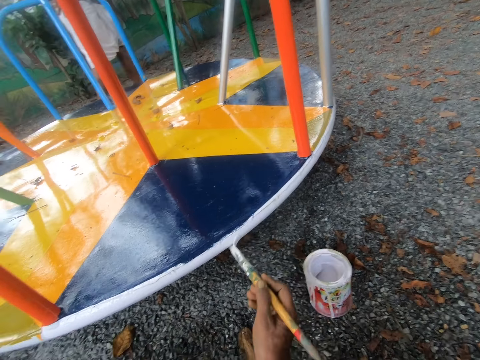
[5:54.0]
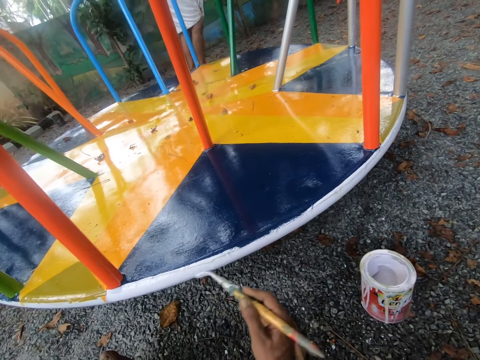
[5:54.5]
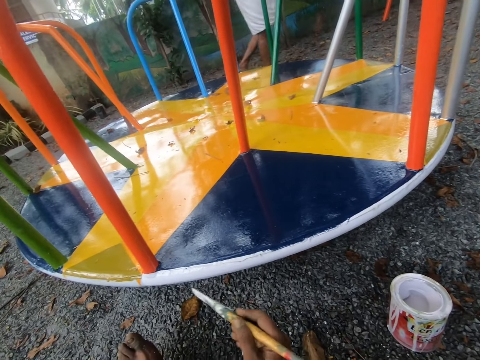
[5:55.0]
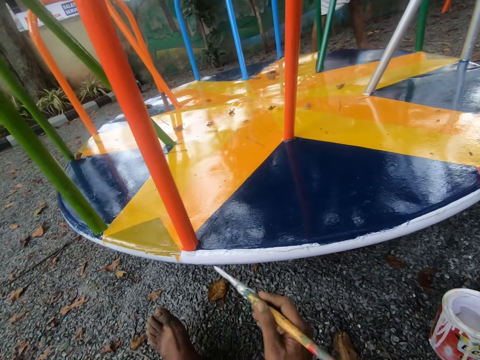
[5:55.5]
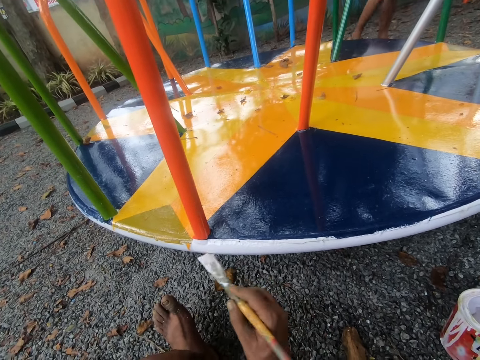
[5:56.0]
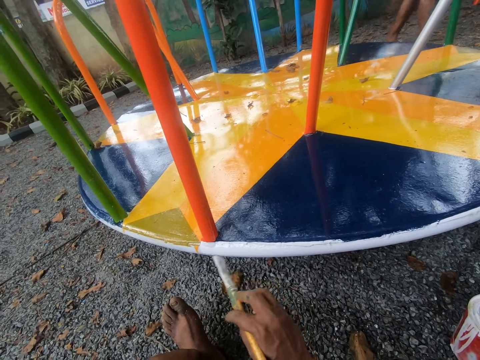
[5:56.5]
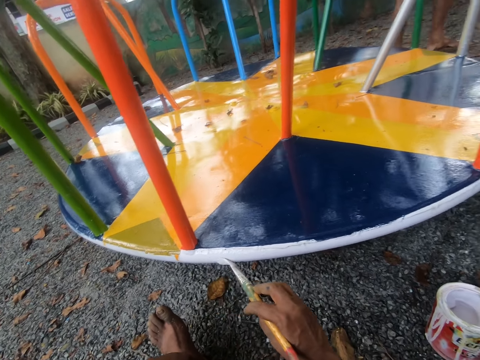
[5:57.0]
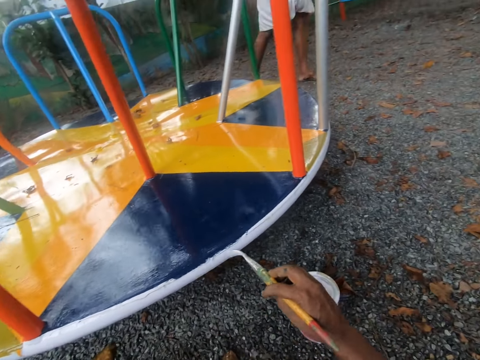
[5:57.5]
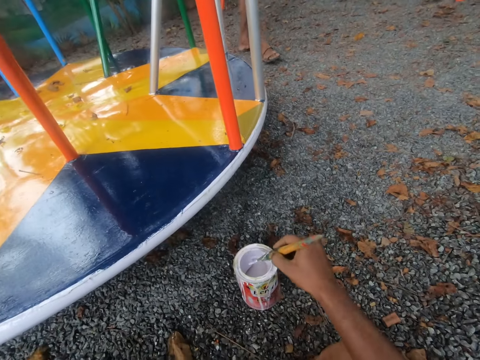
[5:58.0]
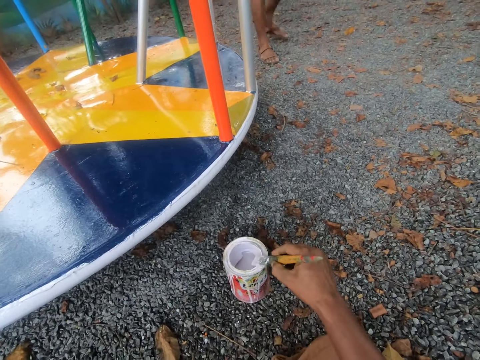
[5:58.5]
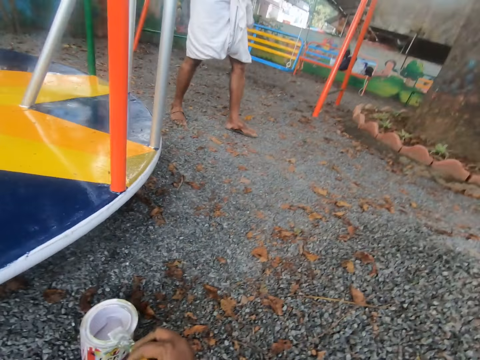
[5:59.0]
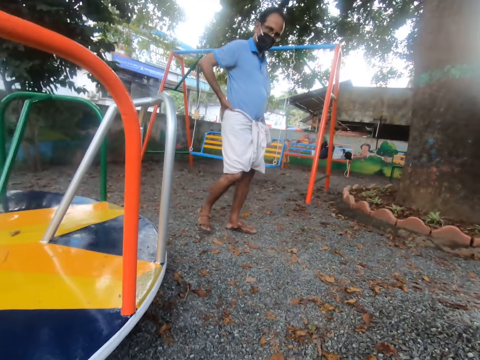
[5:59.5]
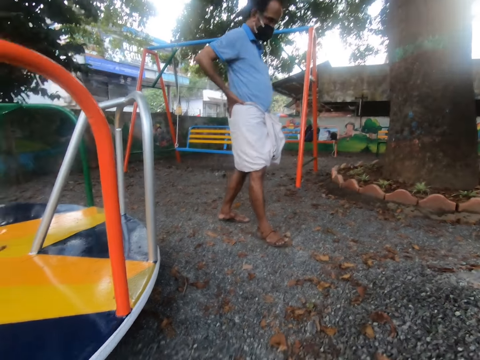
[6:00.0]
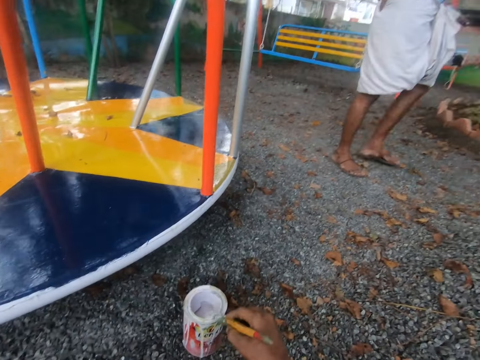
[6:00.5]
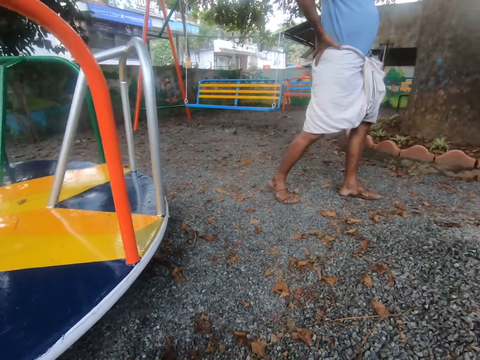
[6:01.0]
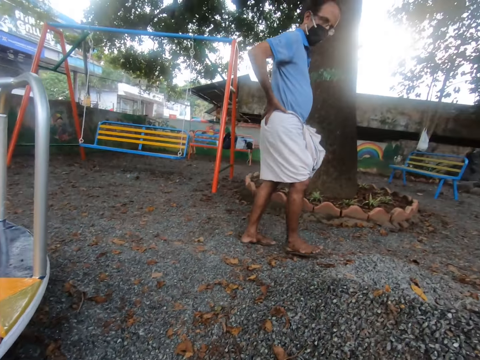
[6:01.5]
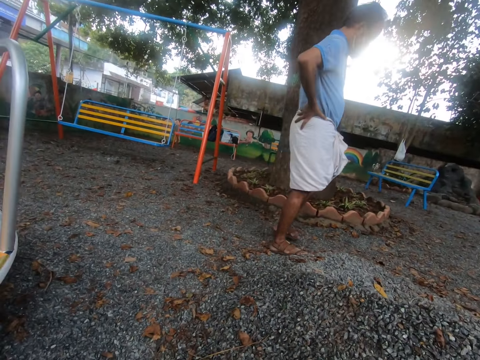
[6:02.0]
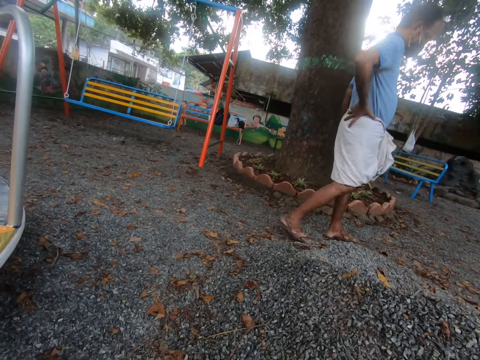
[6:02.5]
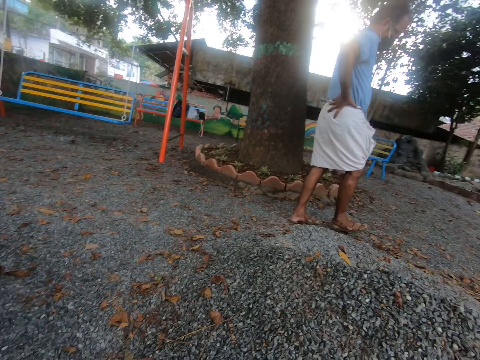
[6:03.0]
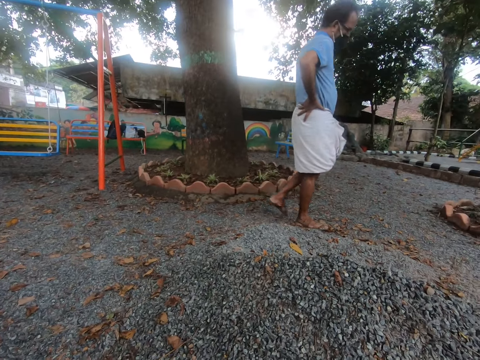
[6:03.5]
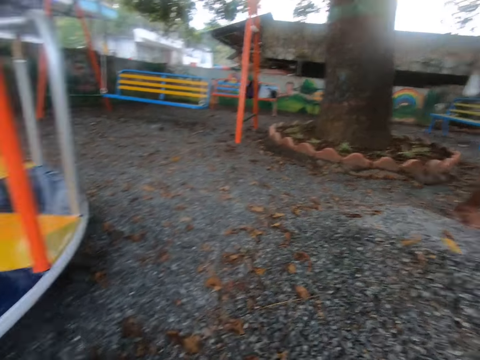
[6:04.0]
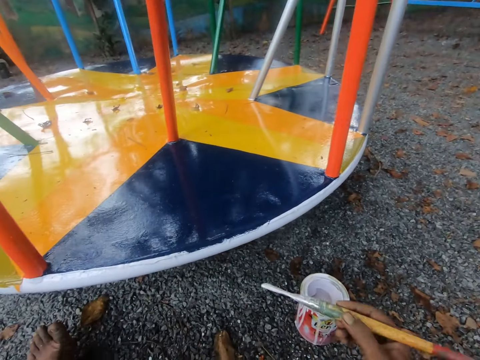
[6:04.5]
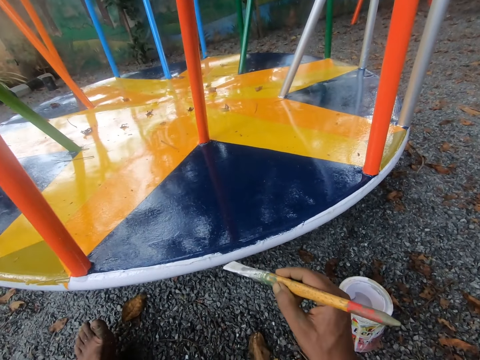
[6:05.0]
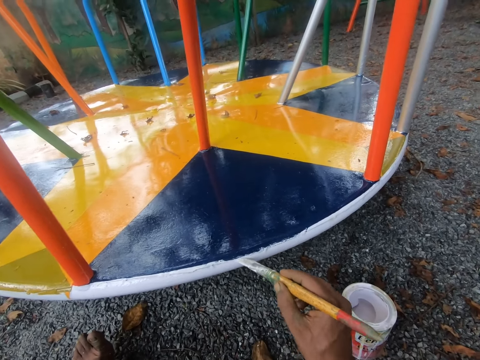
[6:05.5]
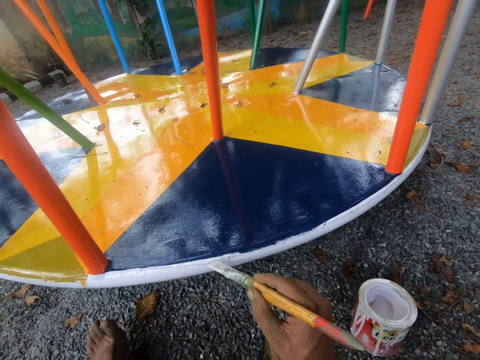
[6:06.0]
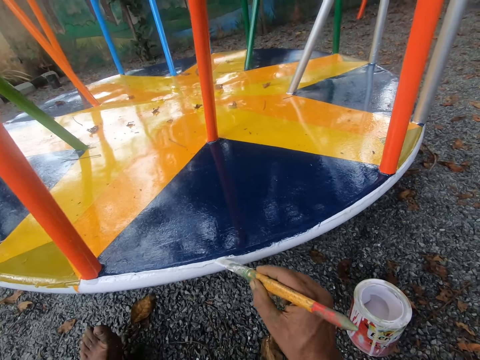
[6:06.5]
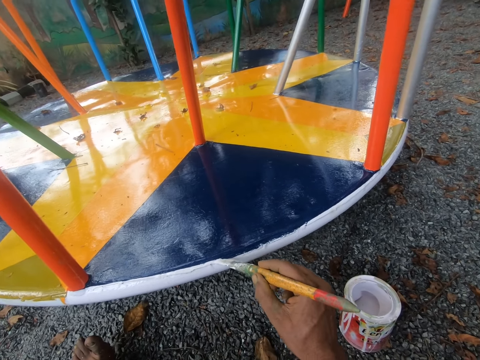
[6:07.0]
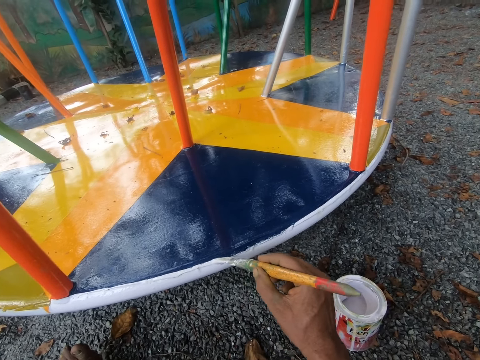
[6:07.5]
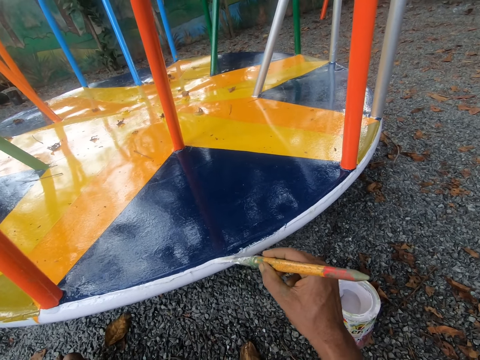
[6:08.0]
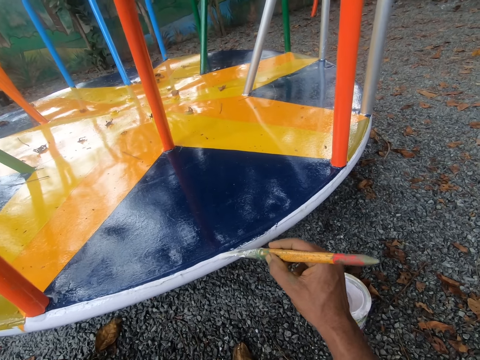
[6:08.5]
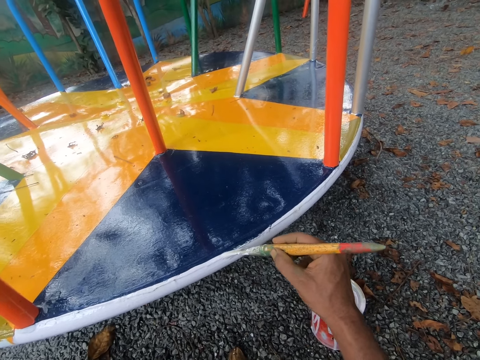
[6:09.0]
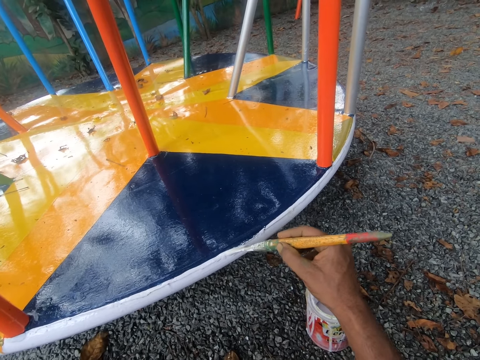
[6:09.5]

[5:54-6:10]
A man walks around the compound. The camera wearer dips the paint brush in his right hand into the paint container on the floor. He interacts with the man. He wipes the paint brush on the rim of the paint container on the floor. He looks around the compound. The man walks around the compound. The camera wearer removes extra paint from the brush. He looks around the compound. The man walks around the compound. The camera wearer paints the swing with the paint brush in his right hand.

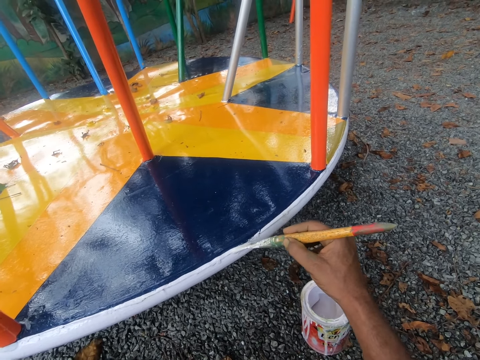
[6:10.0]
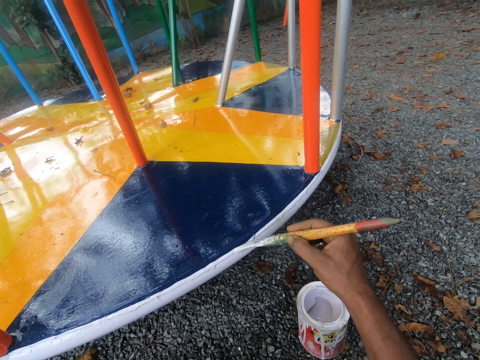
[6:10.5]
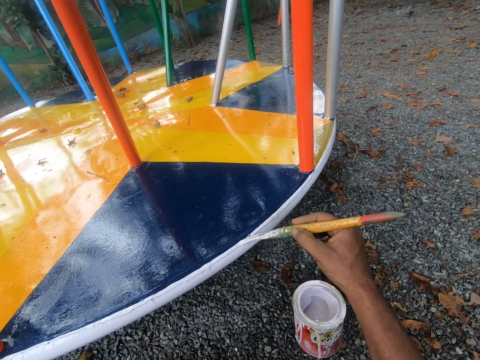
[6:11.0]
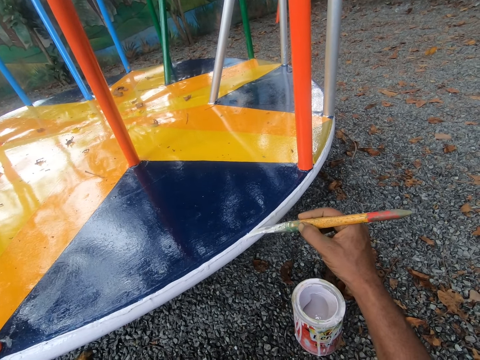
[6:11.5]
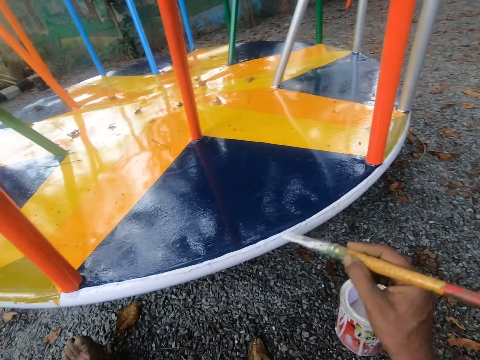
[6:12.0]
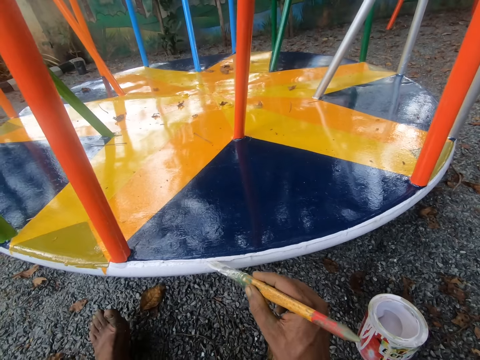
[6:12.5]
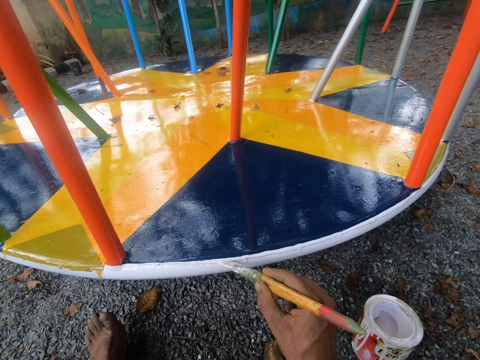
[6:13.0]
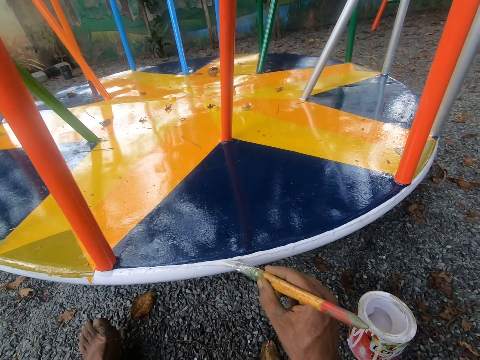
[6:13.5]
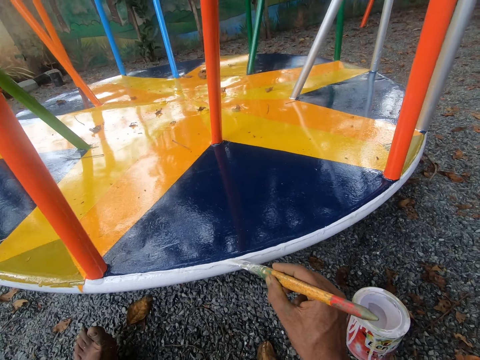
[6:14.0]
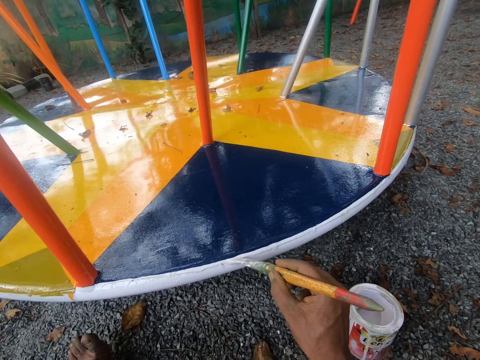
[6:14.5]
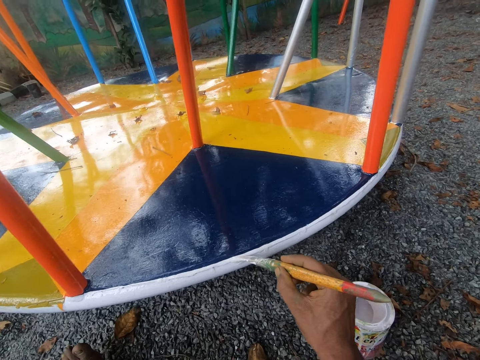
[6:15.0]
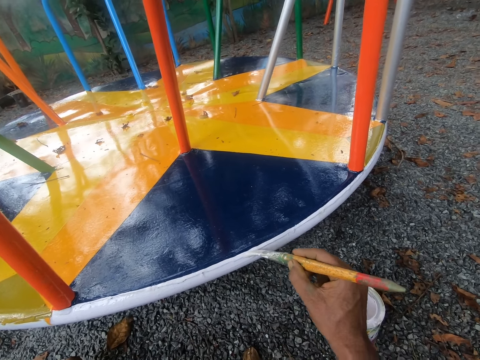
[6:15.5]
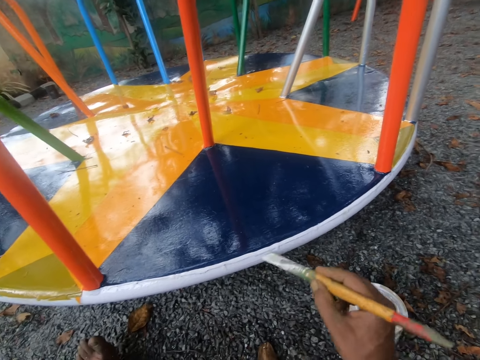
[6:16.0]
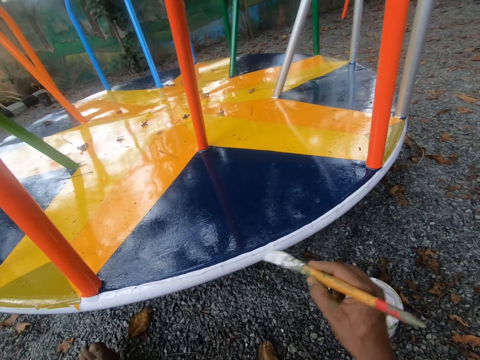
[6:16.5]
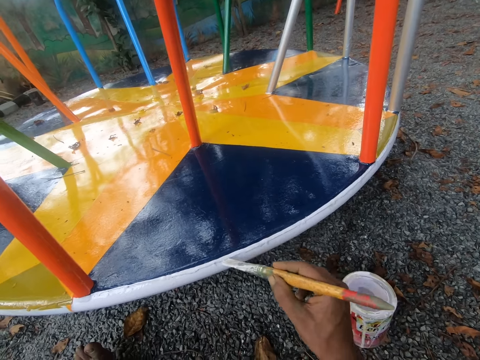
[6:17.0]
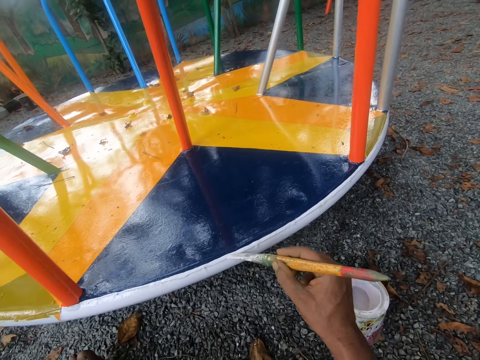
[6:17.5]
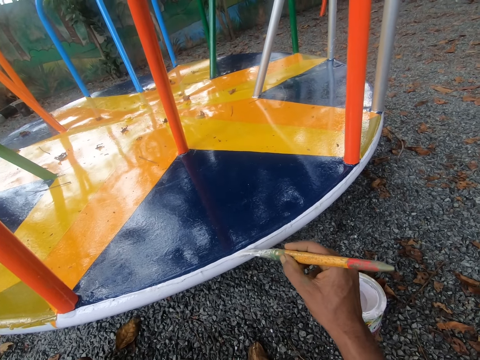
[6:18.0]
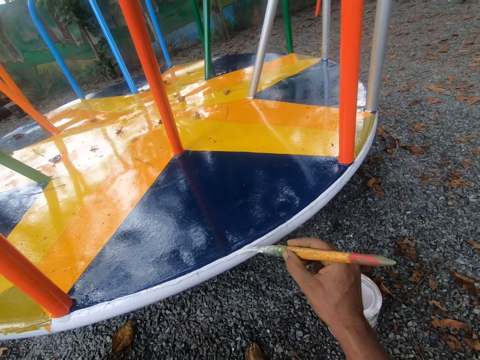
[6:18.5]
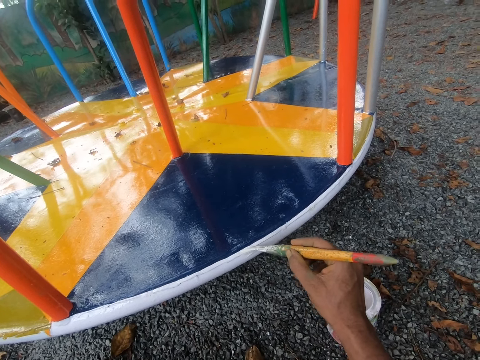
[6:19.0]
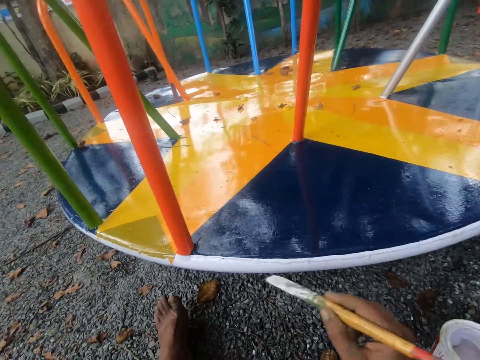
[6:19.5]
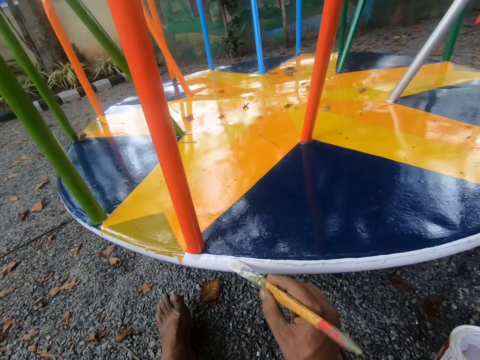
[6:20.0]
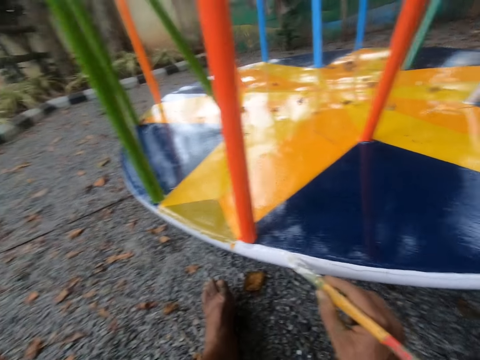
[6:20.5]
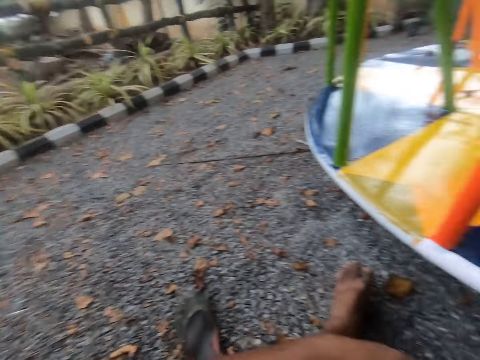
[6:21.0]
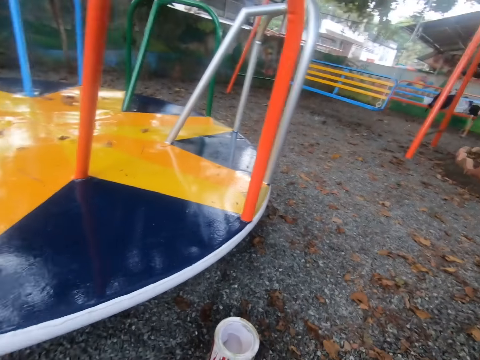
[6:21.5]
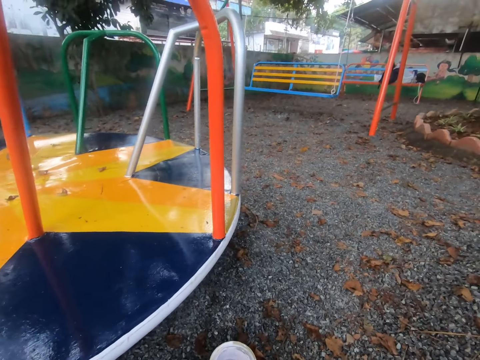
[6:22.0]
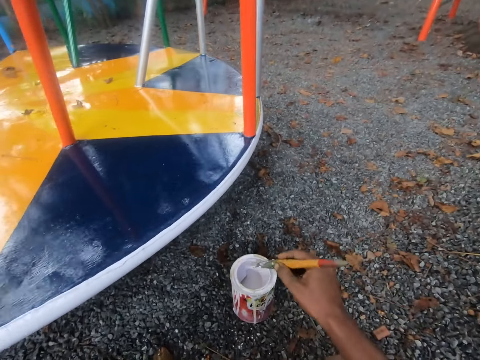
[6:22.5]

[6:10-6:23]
The camera wearer looks around the compound.
